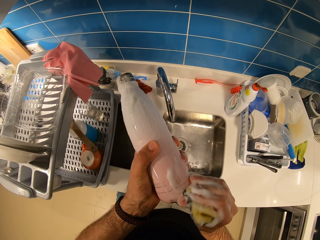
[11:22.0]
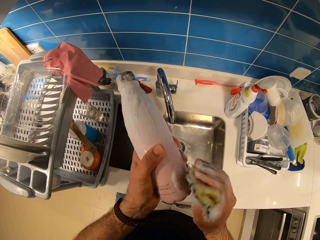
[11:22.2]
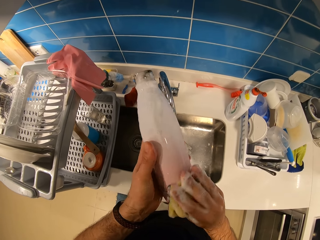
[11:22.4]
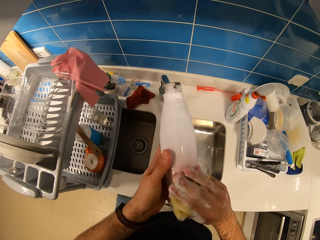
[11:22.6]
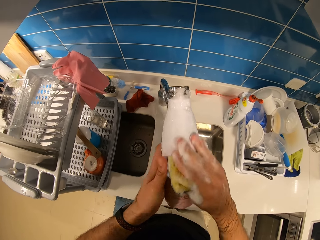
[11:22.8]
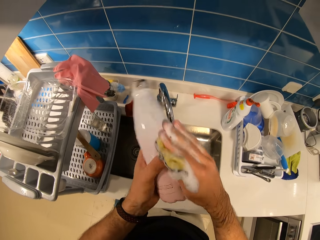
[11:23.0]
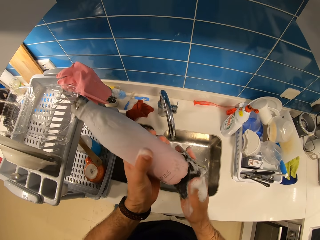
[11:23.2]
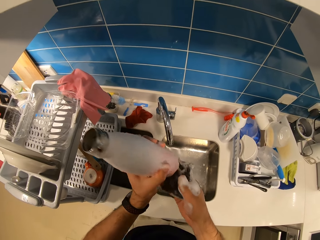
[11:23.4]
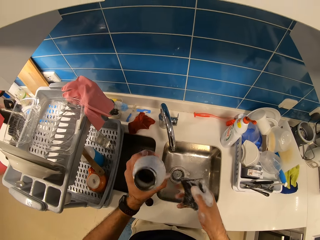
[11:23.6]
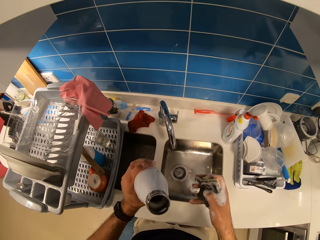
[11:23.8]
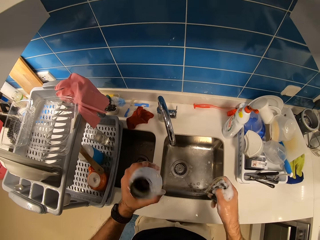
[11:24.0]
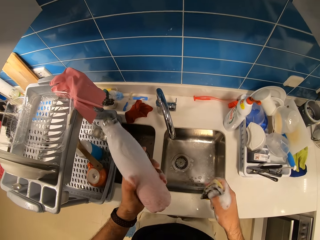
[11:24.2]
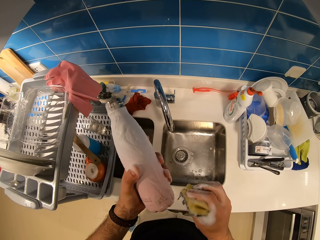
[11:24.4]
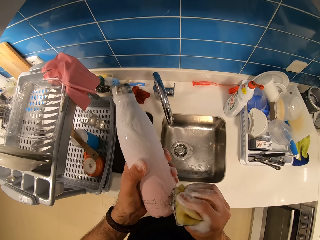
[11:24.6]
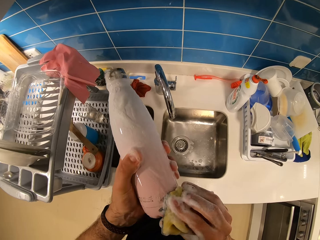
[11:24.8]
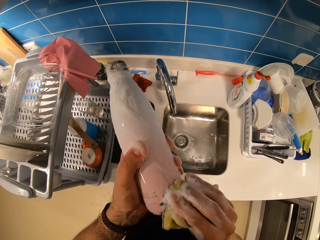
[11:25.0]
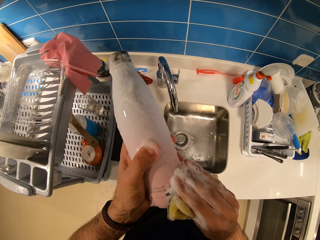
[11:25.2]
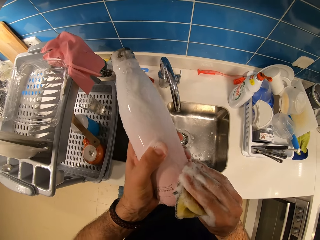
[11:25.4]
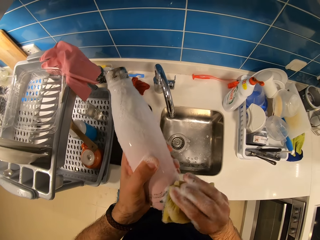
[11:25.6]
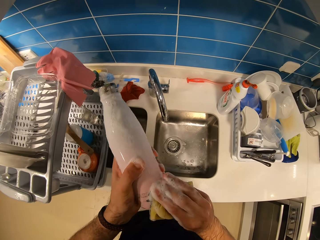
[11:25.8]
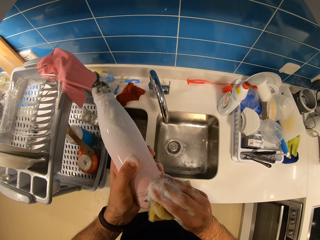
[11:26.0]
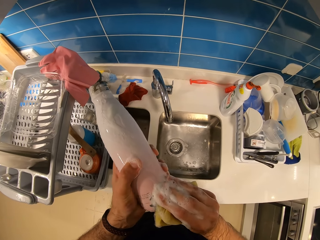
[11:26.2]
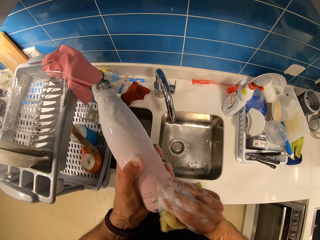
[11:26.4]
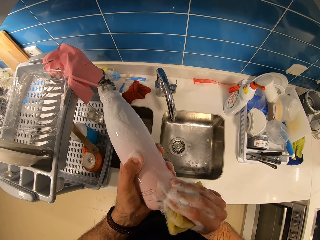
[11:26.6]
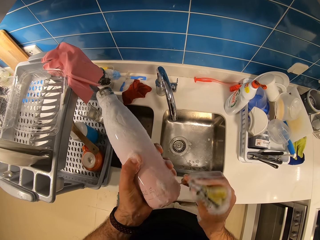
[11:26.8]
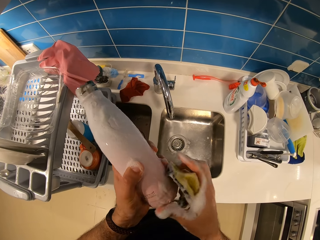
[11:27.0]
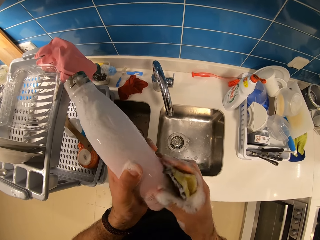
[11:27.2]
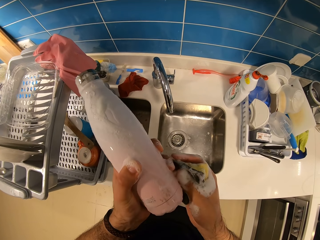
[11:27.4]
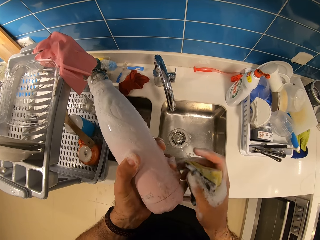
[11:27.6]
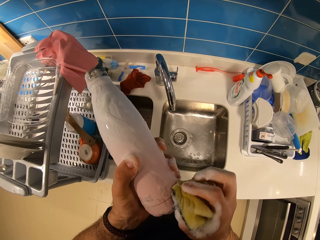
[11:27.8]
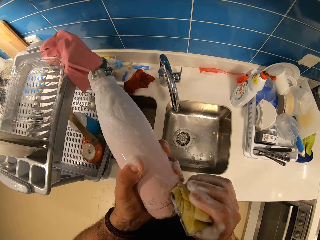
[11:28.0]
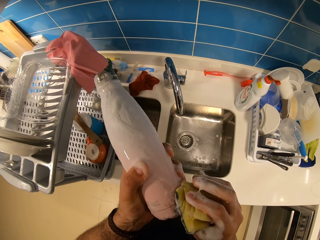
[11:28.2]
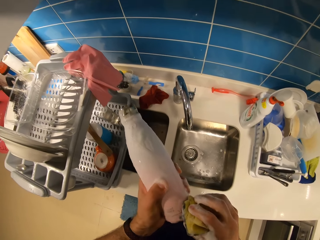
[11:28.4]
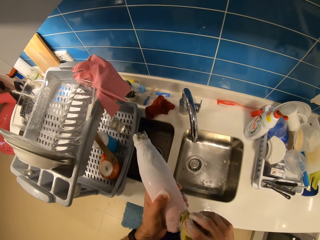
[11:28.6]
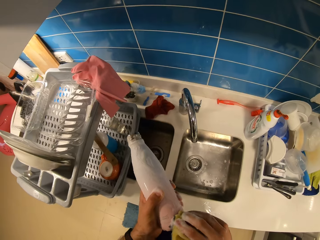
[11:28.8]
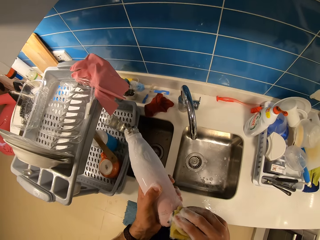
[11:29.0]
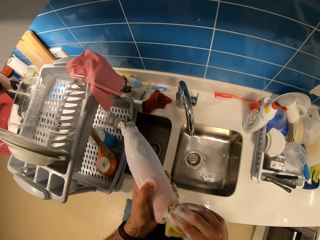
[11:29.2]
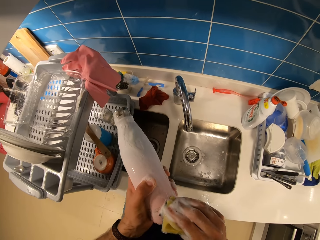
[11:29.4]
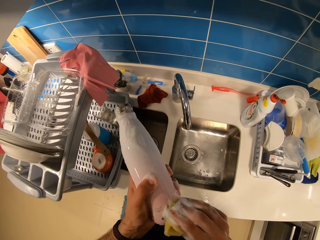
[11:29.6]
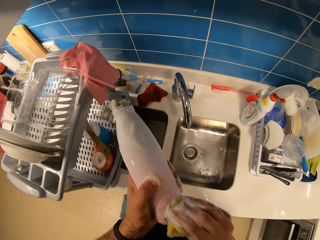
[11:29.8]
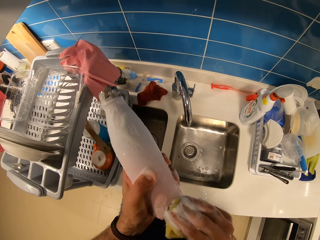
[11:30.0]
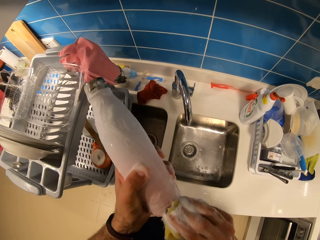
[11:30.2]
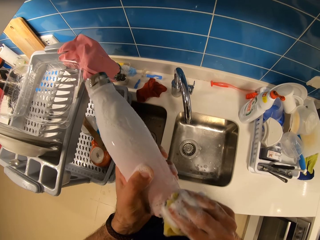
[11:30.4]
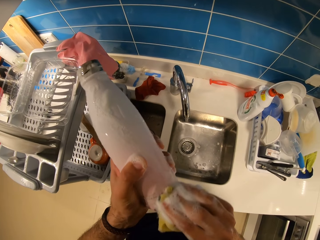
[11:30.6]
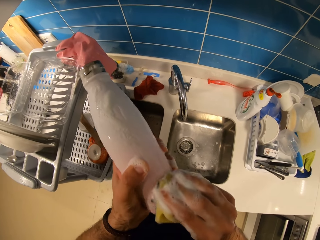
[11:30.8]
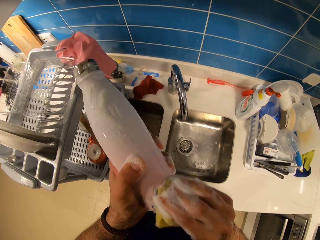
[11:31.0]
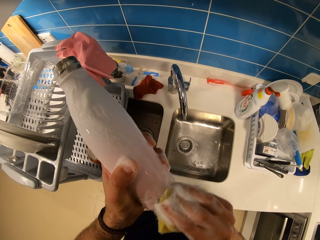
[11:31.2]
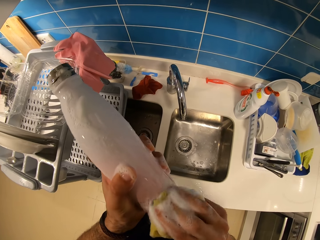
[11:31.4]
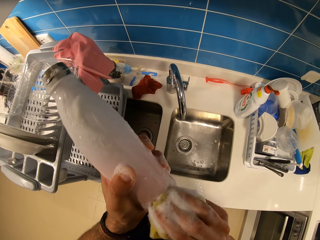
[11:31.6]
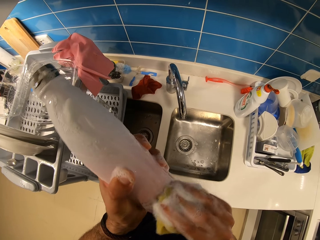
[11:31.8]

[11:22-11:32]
The camera wearer stares at the bottle. They clean the bottle with a sponge dish.

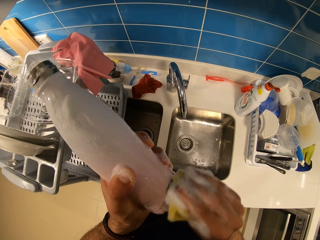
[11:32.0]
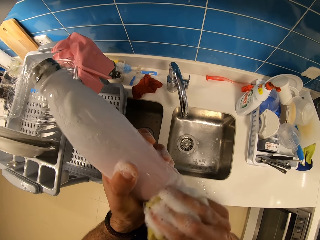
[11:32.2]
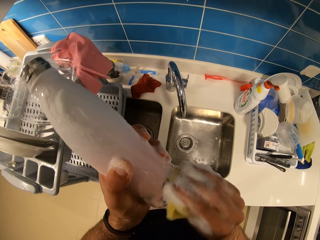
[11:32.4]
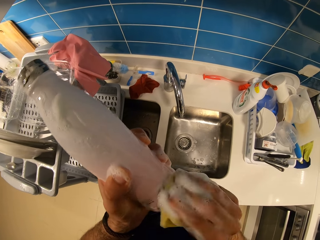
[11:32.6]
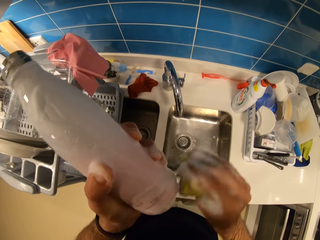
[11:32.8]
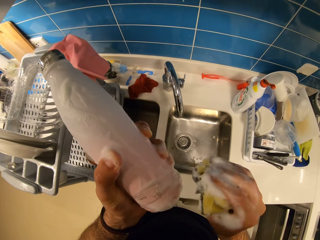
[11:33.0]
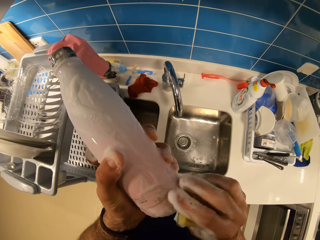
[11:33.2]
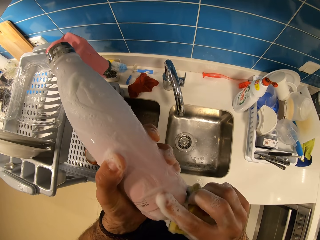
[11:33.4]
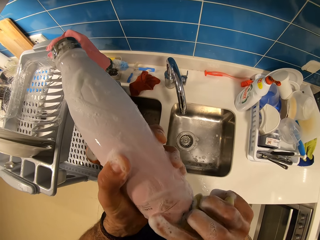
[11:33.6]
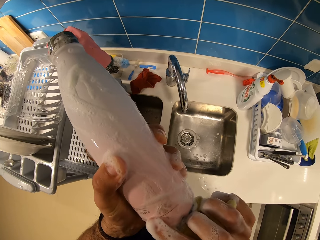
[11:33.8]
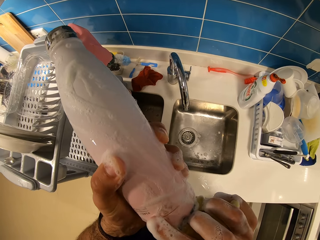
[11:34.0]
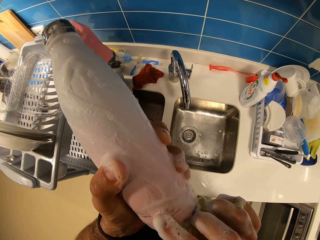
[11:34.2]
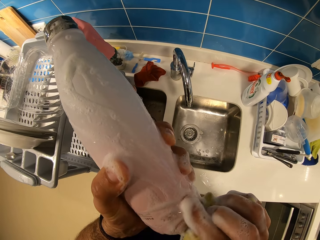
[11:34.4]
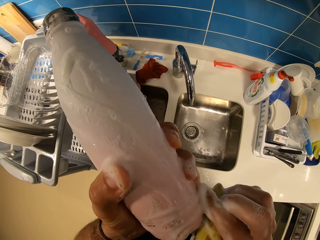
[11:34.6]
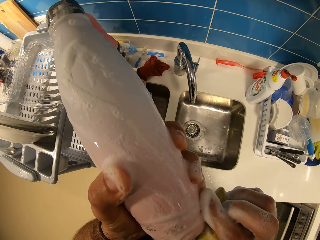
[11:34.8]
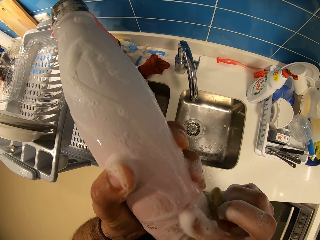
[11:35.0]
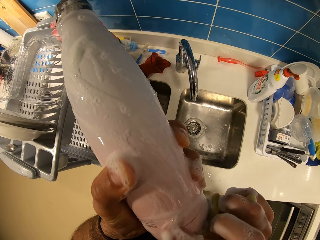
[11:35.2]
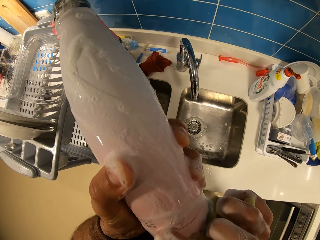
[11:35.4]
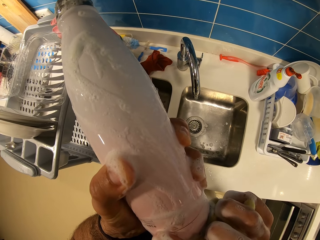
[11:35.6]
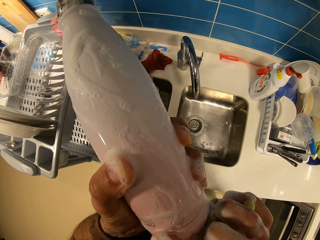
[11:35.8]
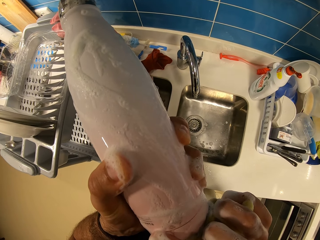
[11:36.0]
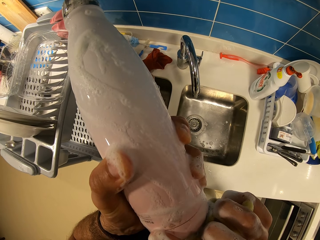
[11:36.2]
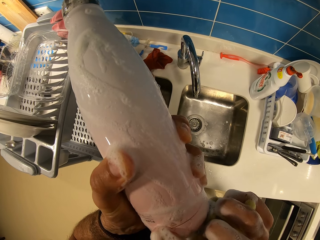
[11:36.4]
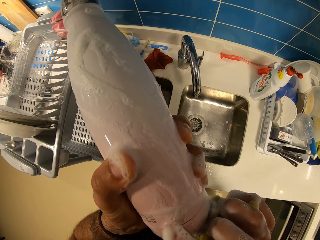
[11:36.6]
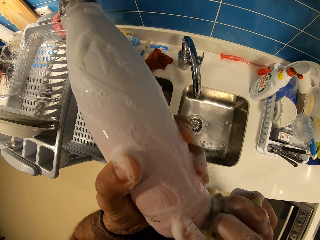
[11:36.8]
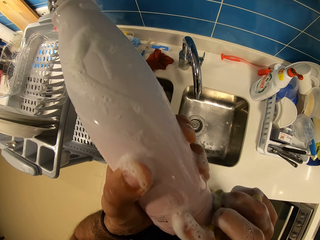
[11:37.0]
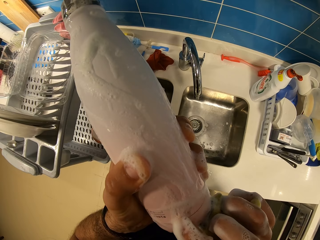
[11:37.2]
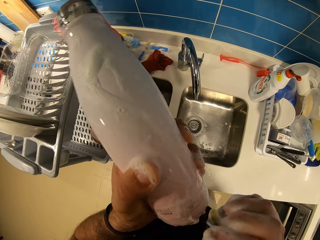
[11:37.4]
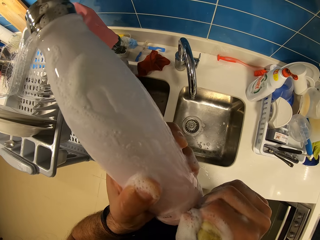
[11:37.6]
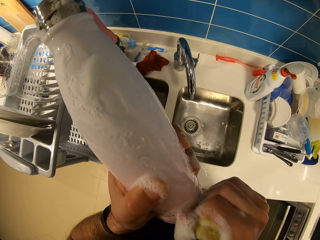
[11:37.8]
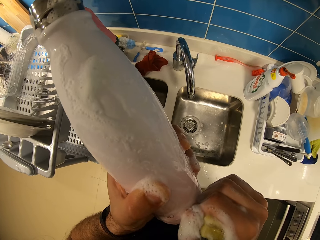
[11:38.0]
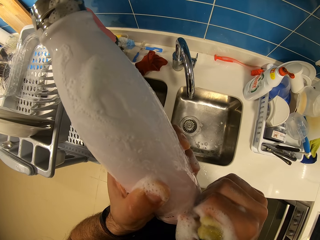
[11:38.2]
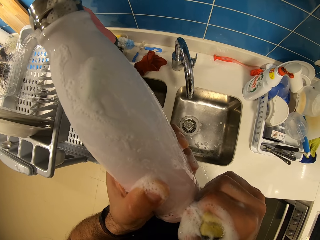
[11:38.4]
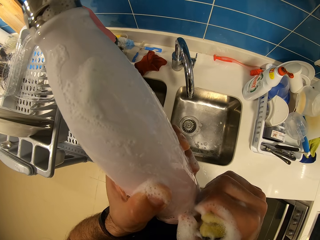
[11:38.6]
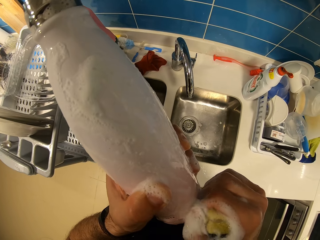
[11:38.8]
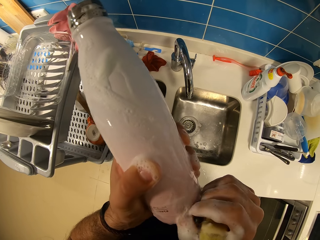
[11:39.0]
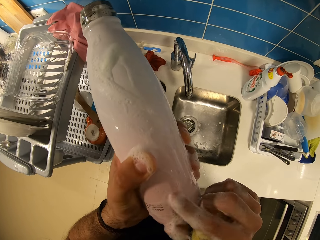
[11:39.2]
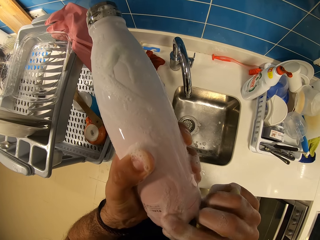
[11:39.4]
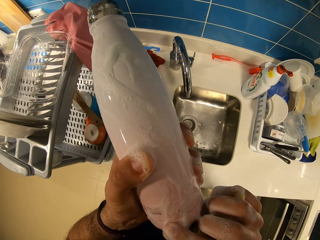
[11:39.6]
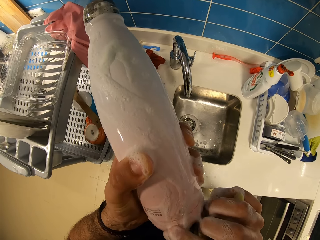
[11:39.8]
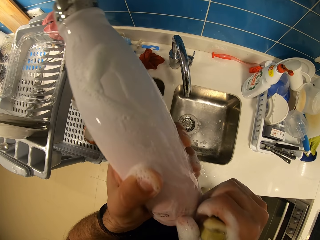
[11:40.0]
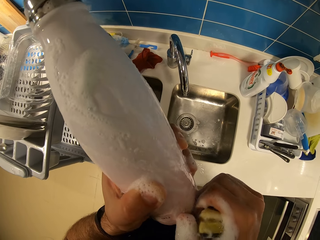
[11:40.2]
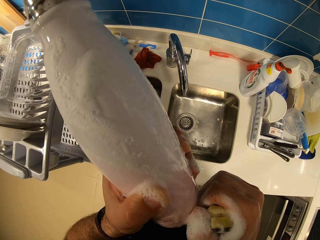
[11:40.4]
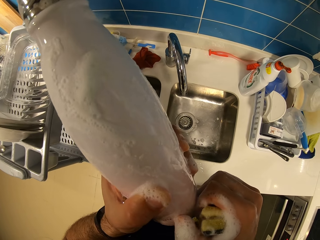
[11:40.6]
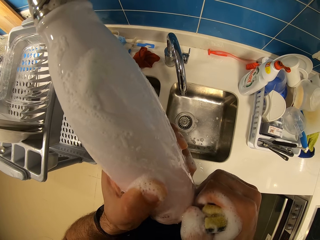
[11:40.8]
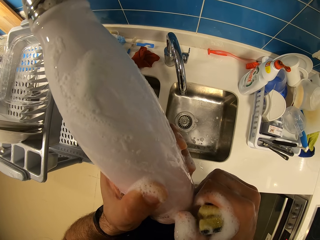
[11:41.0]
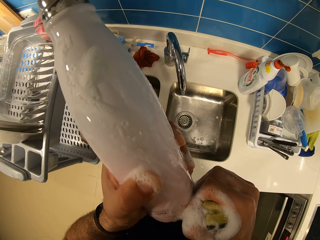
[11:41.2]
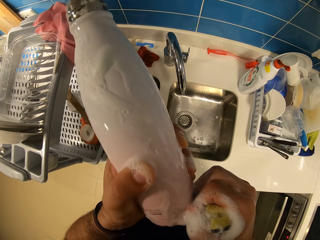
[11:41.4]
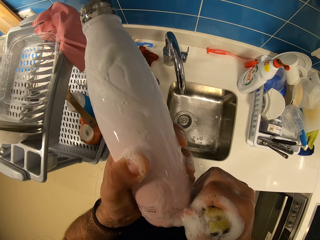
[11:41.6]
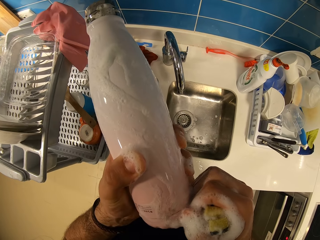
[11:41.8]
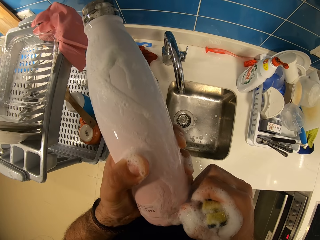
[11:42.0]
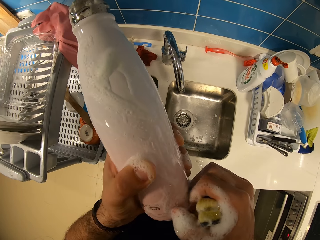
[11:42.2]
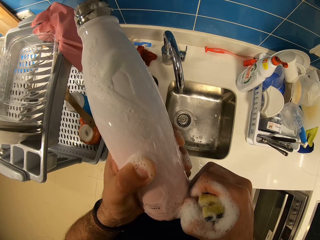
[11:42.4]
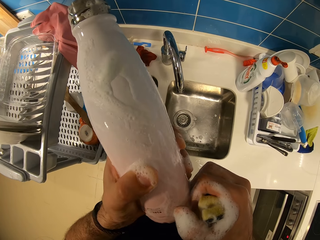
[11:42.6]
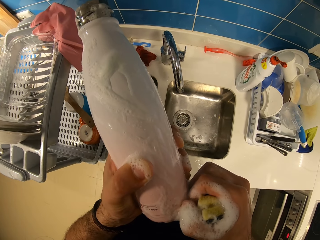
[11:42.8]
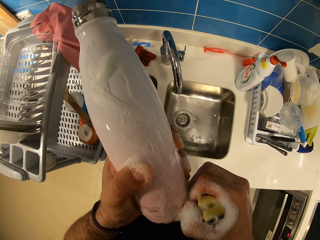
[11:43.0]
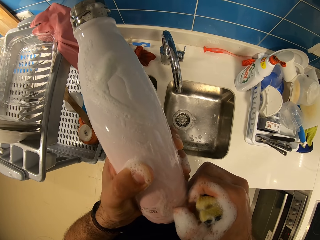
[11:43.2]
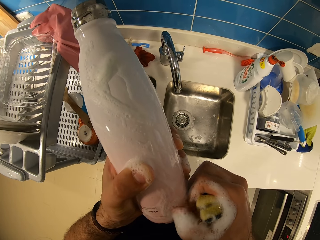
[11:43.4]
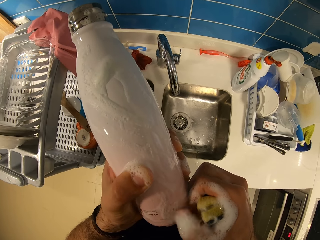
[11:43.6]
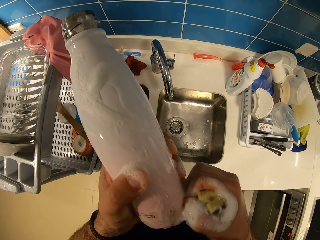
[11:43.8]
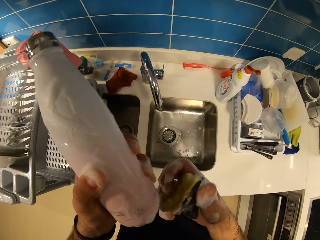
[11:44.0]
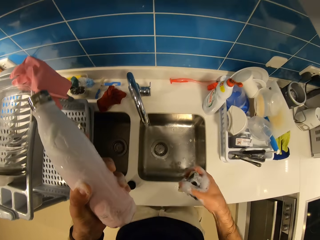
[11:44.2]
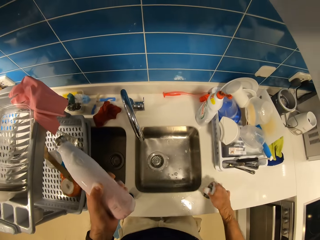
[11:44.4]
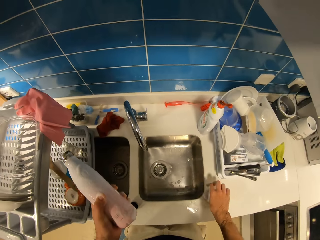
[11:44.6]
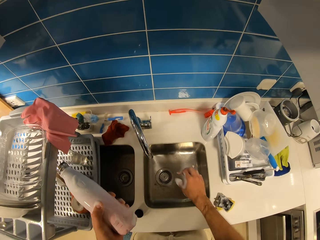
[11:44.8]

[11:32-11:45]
The camera wearer stares at the stains on the bottle. He wipes the stains with his finger. He looks at the bottle.
